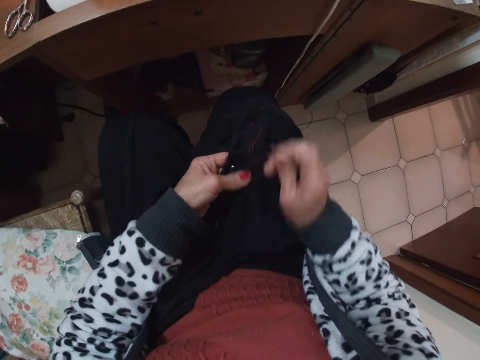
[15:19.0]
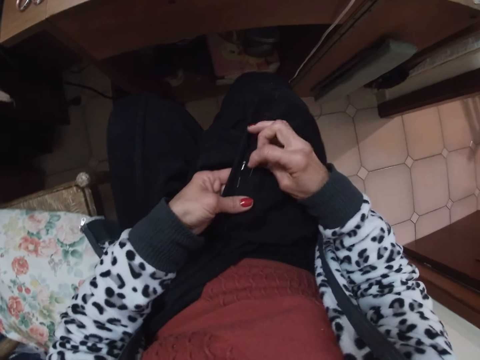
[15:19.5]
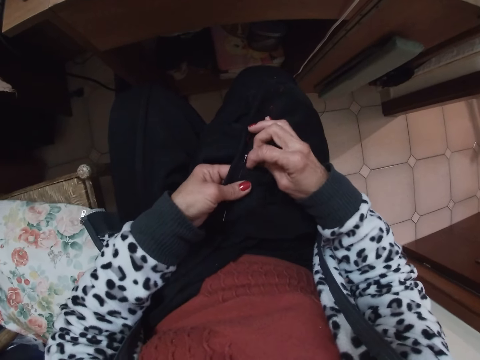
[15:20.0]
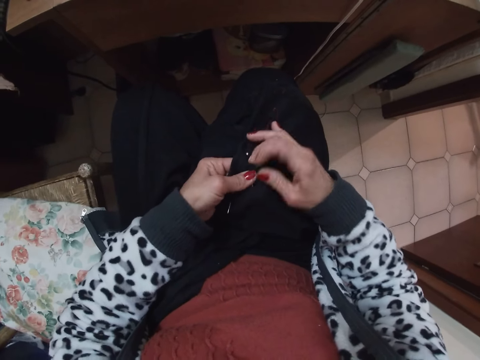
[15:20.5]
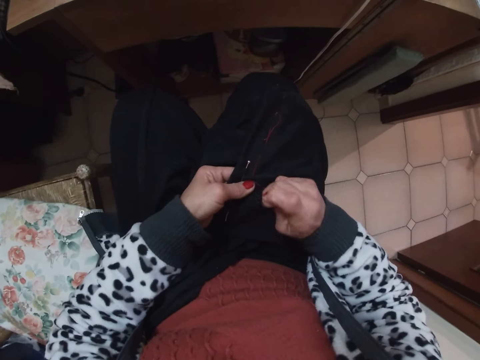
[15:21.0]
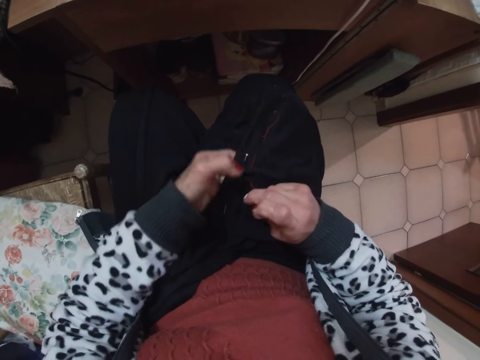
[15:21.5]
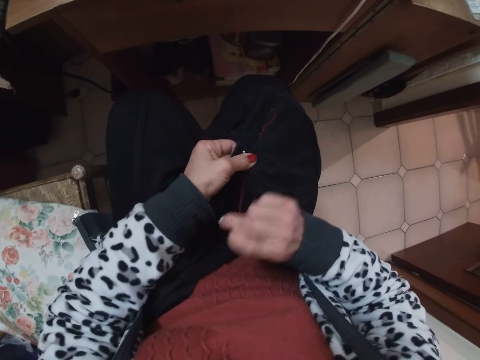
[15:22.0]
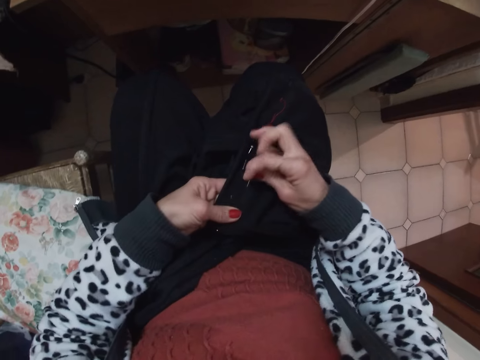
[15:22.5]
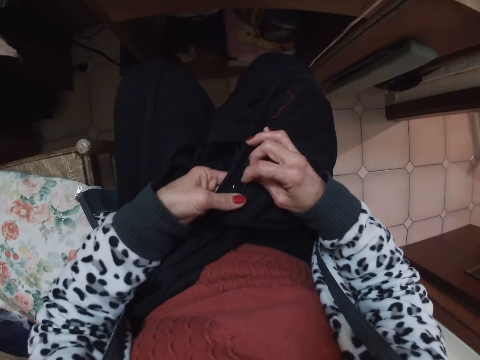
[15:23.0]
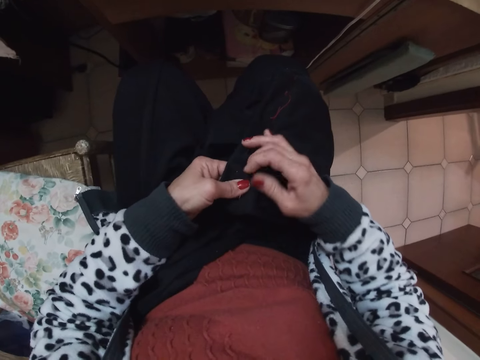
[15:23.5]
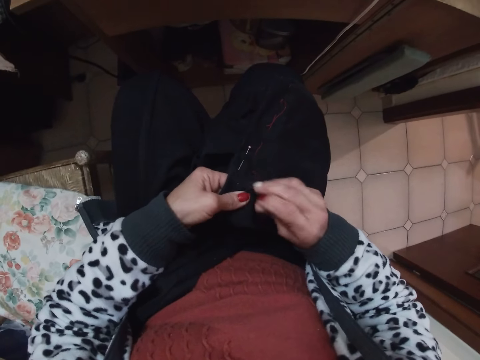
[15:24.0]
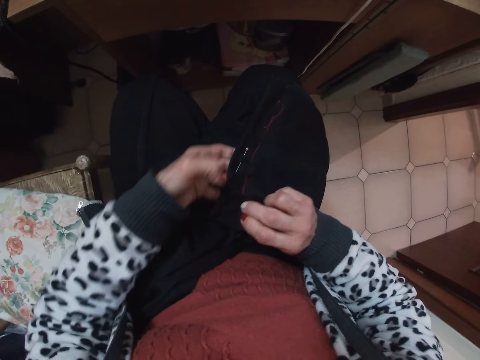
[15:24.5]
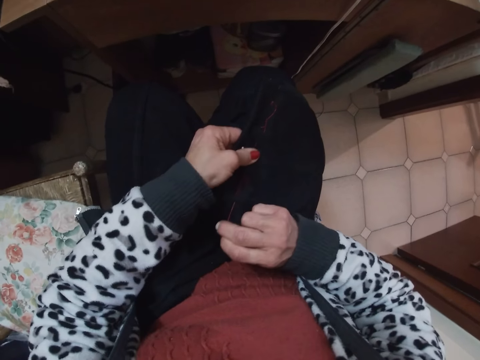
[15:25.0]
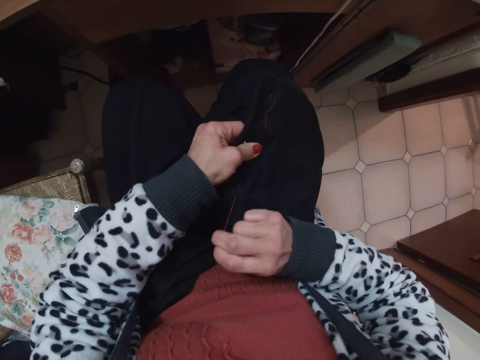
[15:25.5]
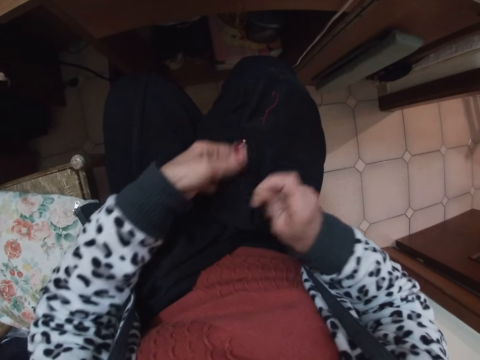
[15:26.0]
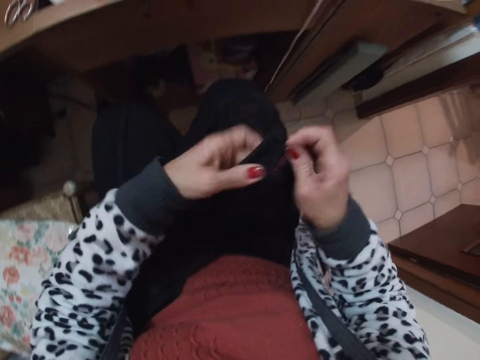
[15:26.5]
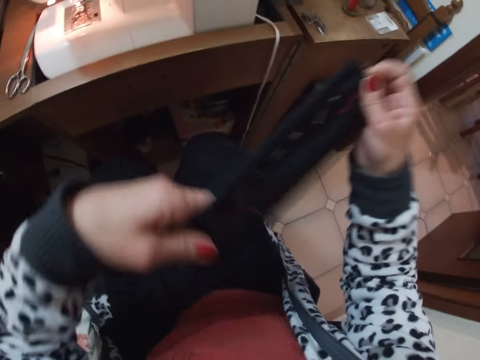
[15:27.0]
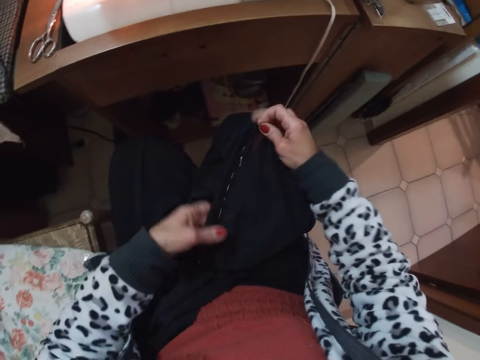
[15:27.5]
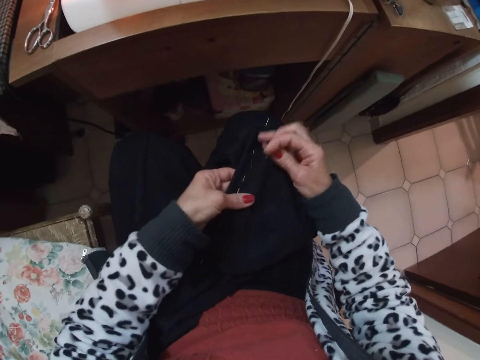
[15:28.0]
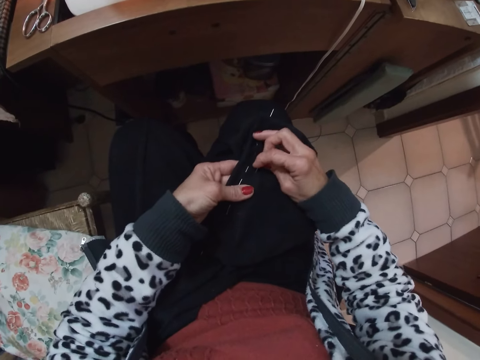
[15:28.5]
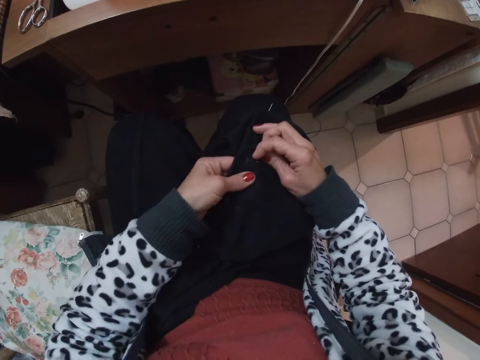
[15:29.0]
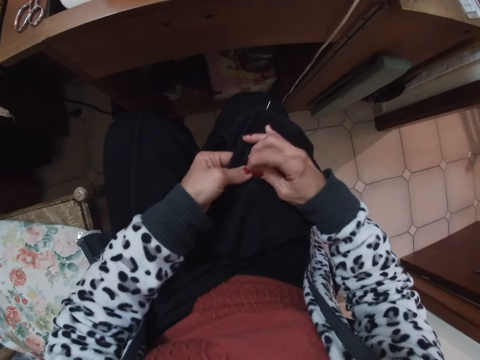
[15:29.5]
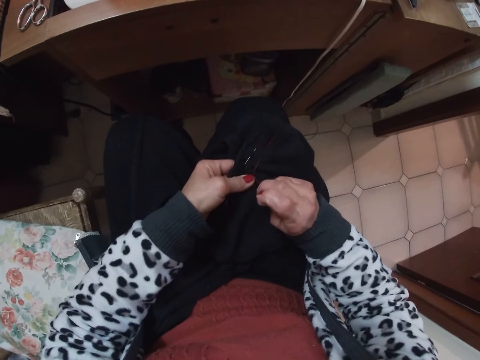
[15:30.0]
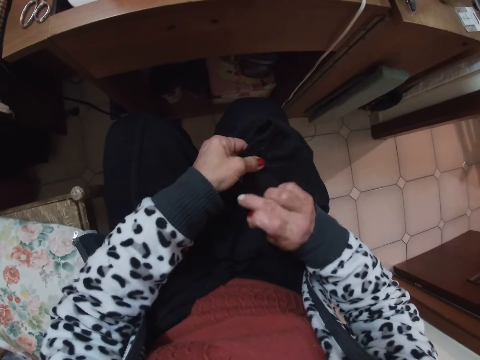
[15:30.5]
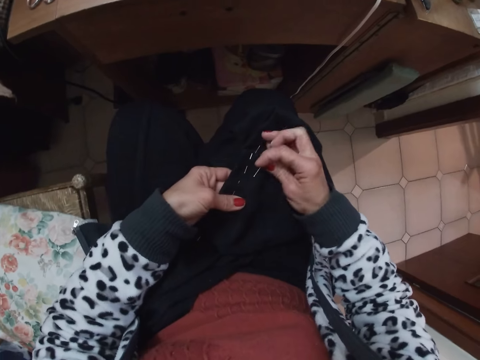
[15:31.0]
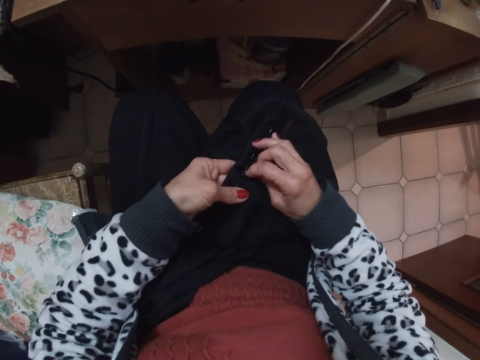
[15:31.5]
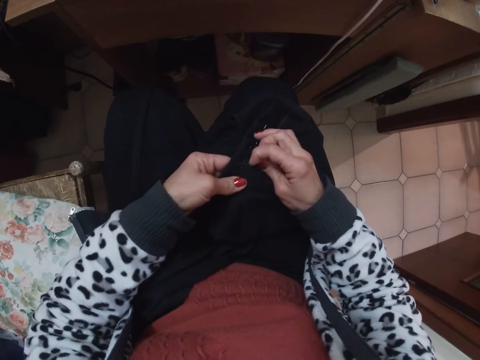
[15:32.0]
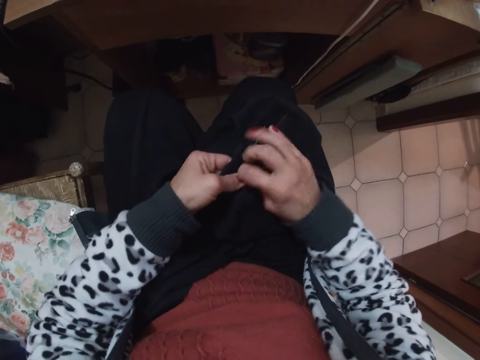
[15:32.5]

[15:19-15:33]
The camera wearer moves a hand to a different part of the garment. They remove a hand from the garment. They hold the garment. They hold a different part of the garment. They remove a hand from the garment. They lift the garment. They put the garment on the lap. They hold the garment. They hem. They move a hand to a different part of the garment. They remove a hand from the garment. They hold the garment.

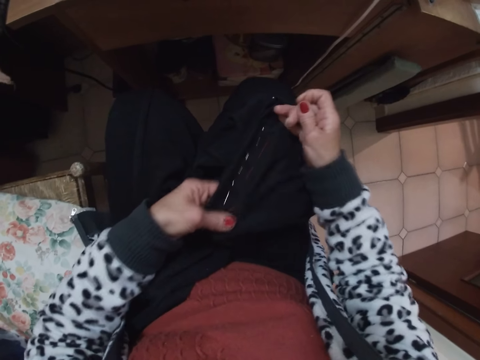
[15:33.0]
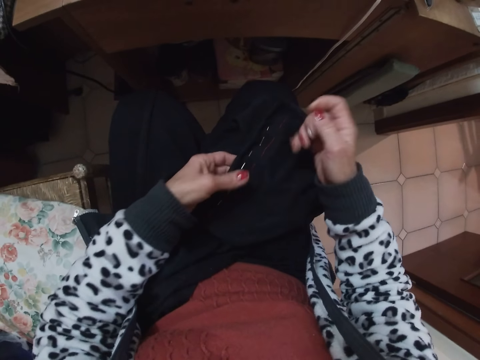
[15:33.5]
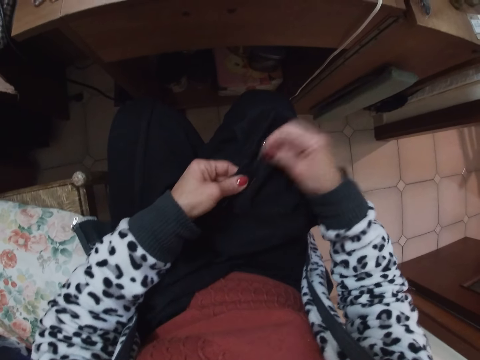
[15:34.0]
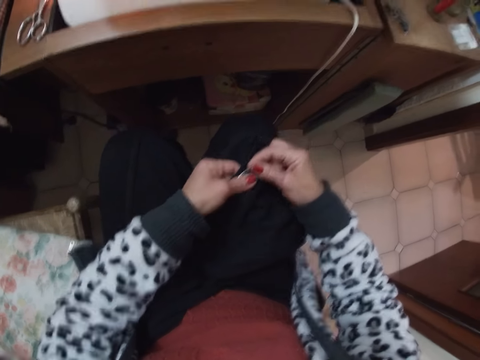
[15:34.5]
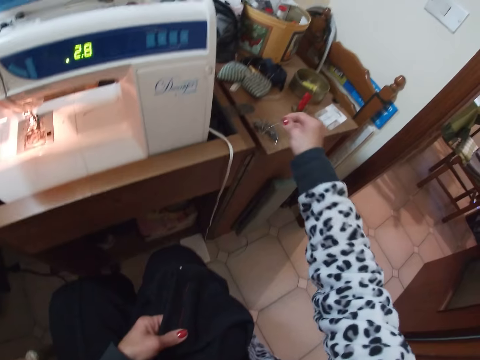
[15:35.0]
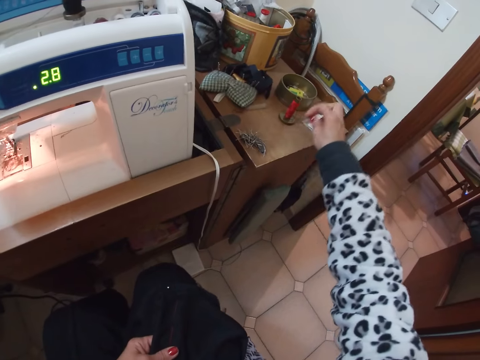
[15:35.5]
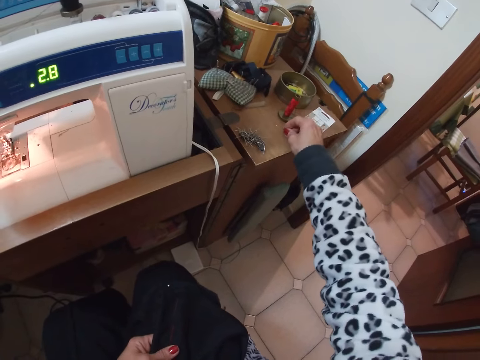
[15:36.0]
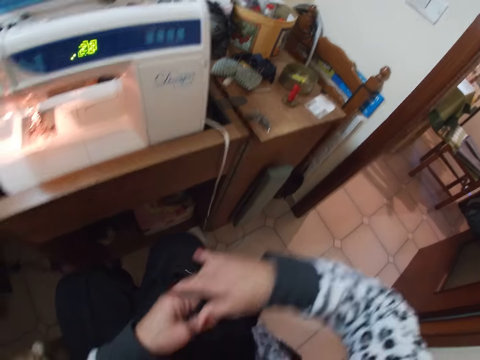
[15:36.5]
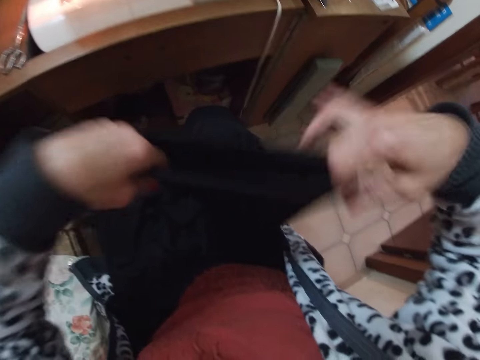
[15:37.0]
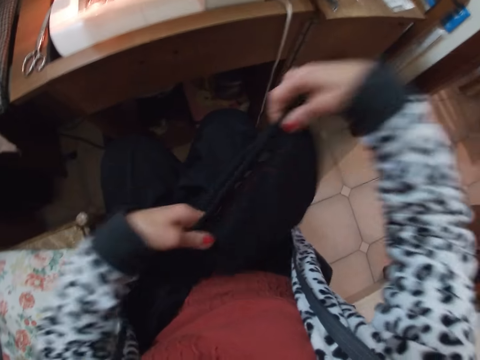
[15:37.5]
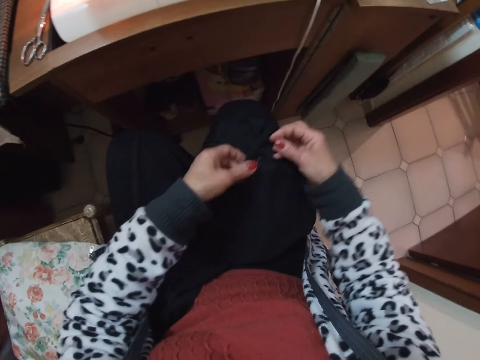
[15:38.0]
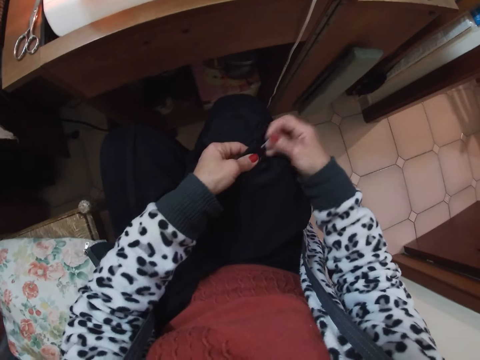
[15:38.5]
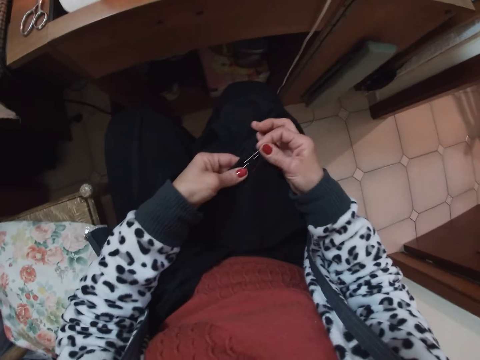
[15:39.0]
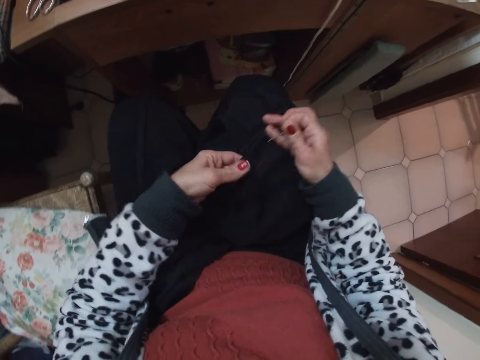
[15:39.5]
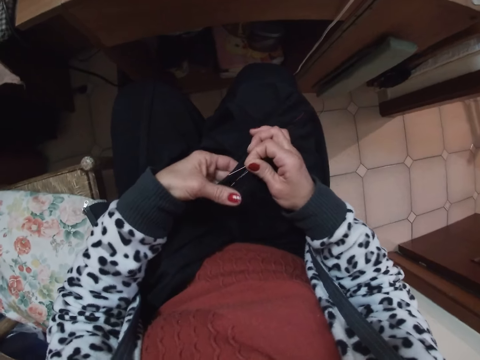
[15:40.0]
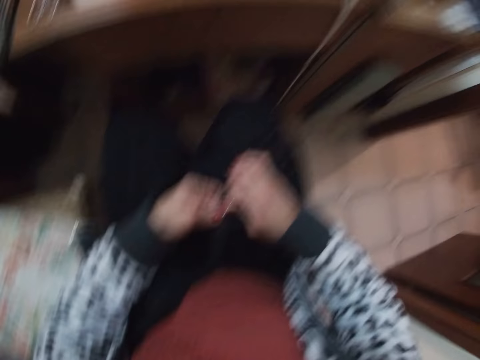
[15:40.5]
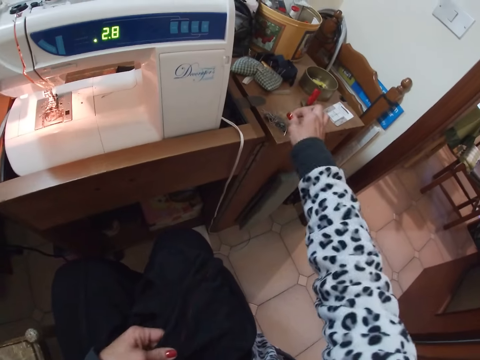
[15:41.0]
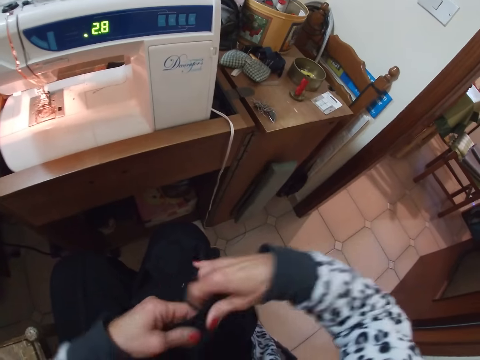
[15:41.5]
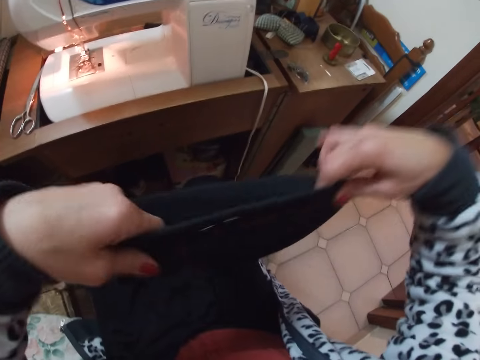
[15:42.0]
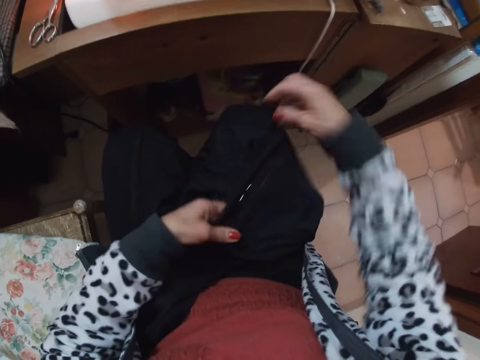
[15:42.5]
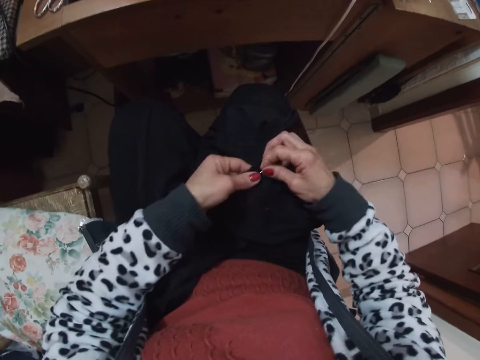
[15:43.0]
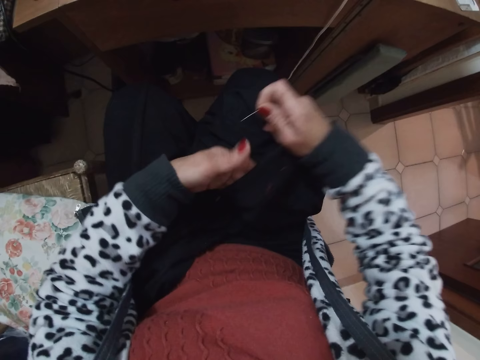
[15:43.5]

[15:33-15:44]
The camera wearer moves a hand along the garment. They hold the garment. They pull a pin. They move a hand along the garment. They pull a pin. They put the pins on the worktop. They put the needle on the worktop. They lift the garment. They arrange the material with both hands. They put the garment on the lap. They move a hand along the garment. They pull a pin. They move a hand along the garment. They pull a pin. They move a hand along the garment. They pull a pin. They put the pins on the worktop. They lift the garment. They arrange the material with both hands. They put the garment on the lap. They move a hand along the garment. They pull a pin. They lift the garment.

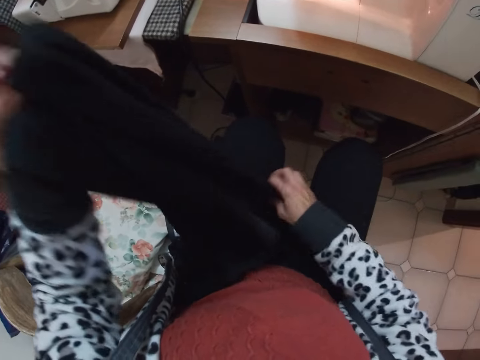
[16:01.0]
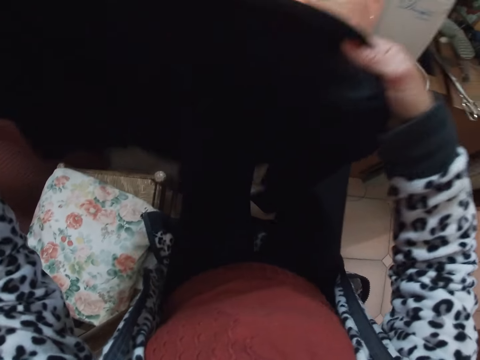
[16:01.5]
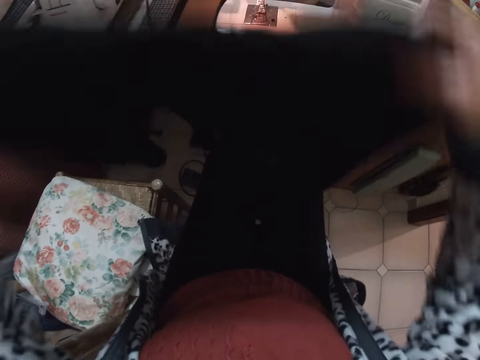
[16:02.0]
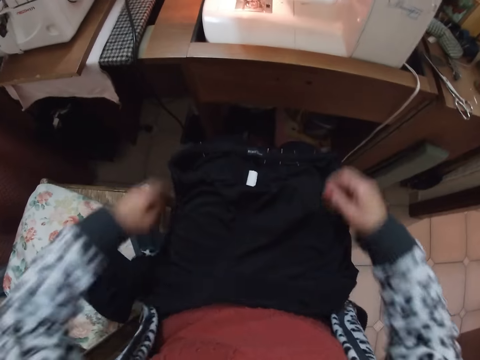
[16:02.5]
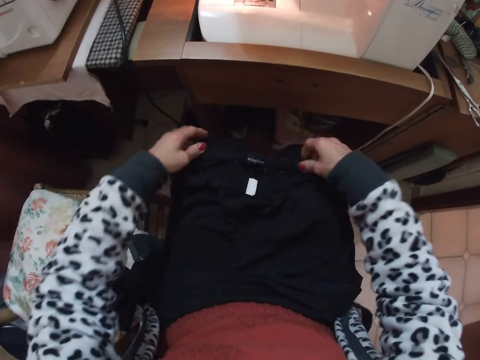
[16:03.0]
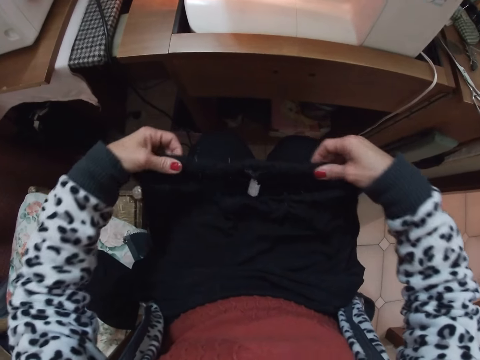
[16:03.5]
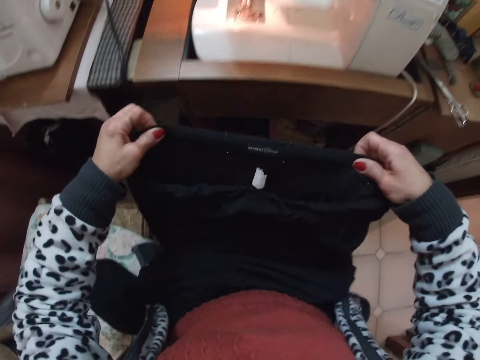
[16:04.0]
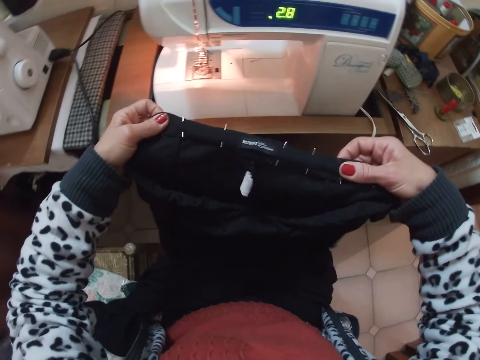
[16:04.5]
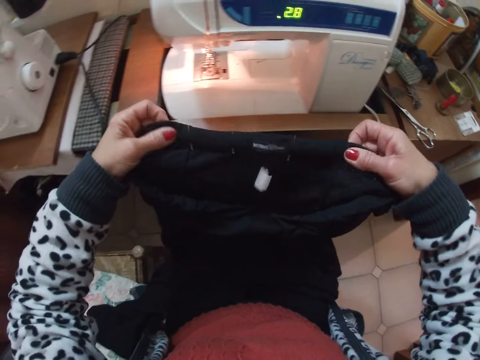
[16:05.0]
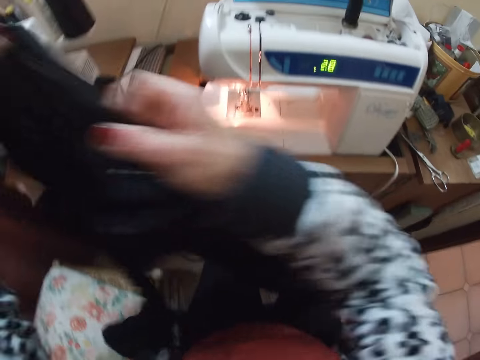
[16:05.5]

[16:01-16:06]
The camera wearer holds the garment with the other hand. They arrange the material with both hands. They lift the garment. They put the garment on the lap. They lift the garment.
